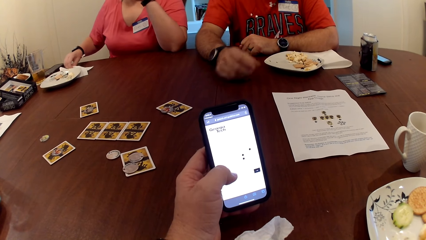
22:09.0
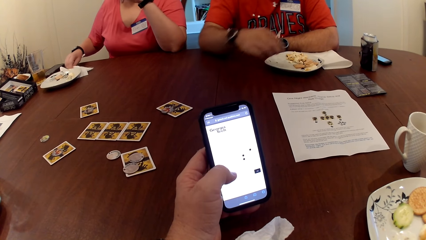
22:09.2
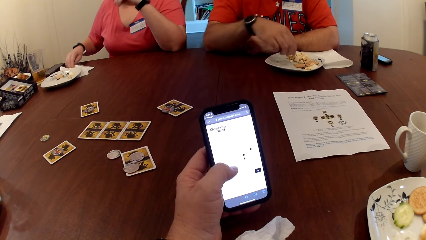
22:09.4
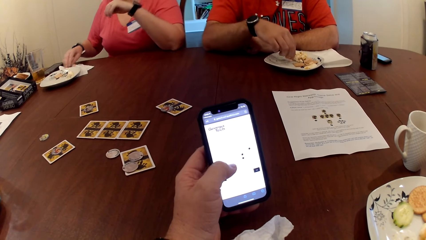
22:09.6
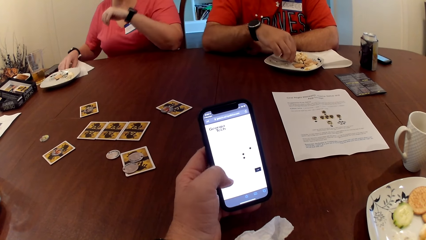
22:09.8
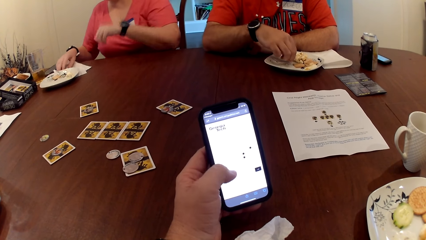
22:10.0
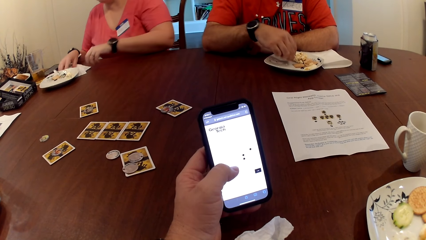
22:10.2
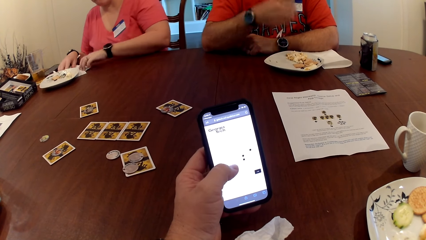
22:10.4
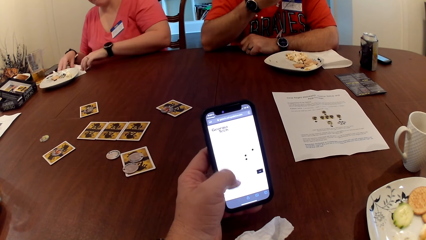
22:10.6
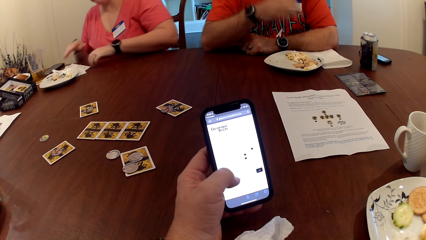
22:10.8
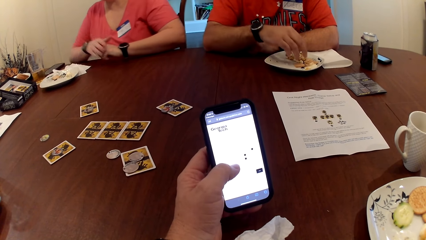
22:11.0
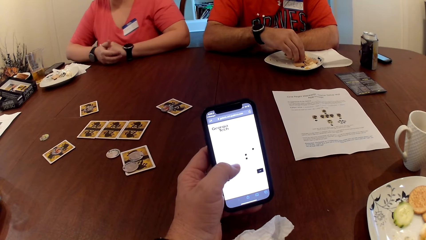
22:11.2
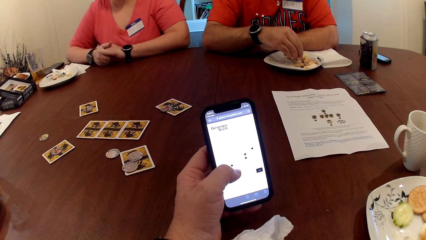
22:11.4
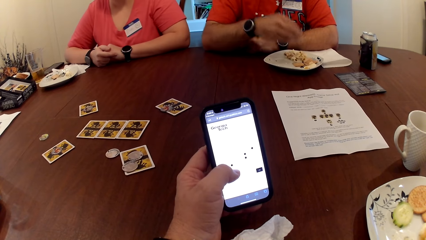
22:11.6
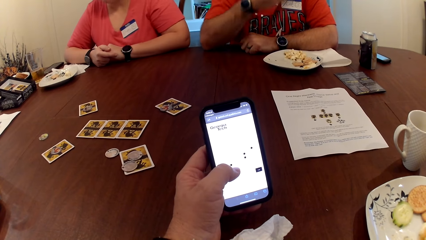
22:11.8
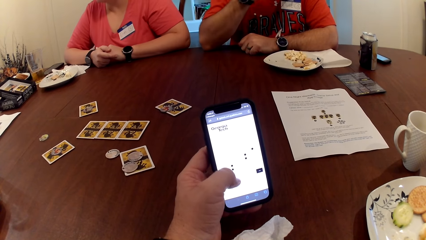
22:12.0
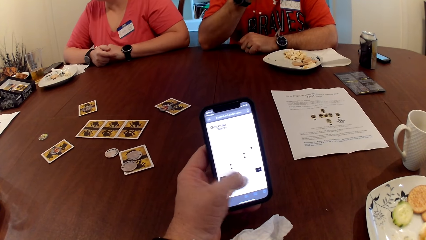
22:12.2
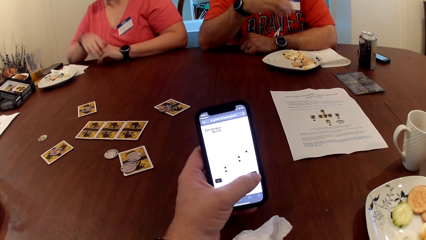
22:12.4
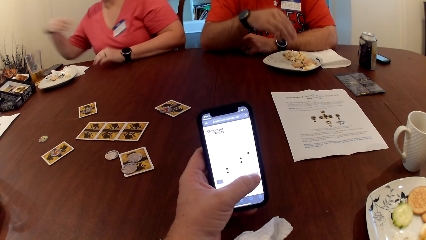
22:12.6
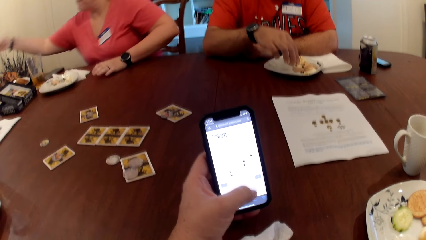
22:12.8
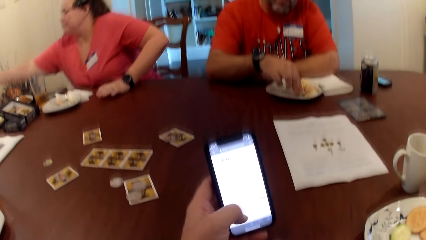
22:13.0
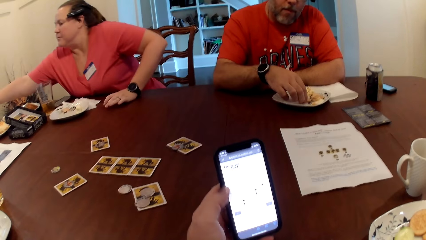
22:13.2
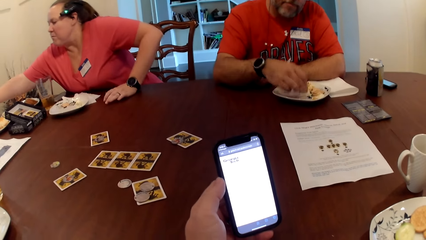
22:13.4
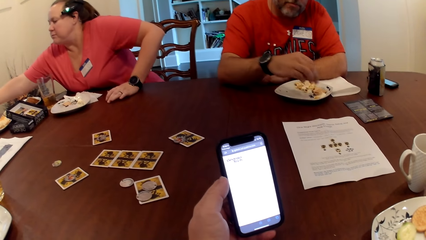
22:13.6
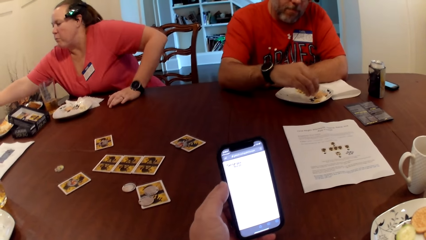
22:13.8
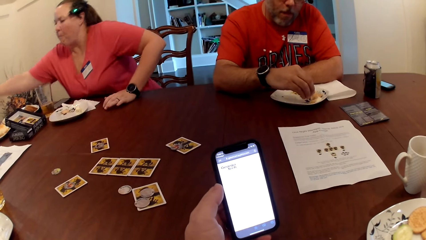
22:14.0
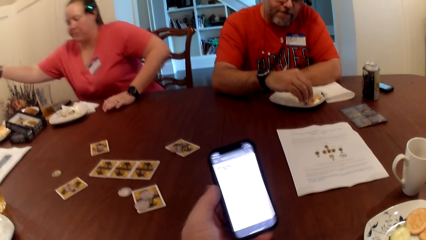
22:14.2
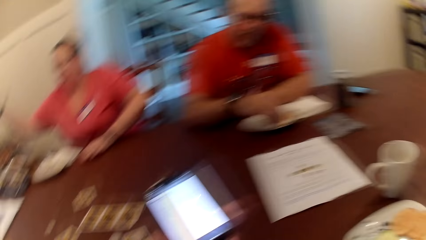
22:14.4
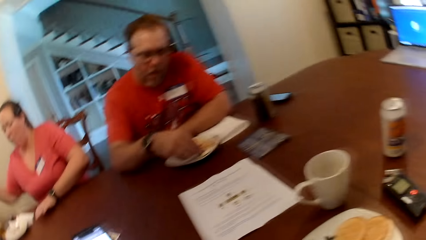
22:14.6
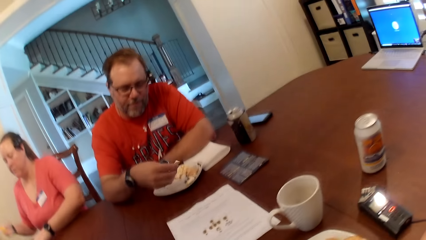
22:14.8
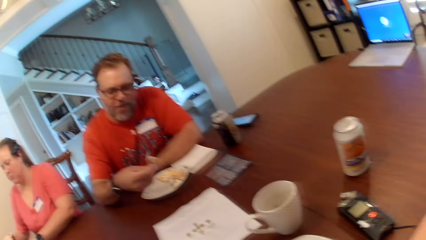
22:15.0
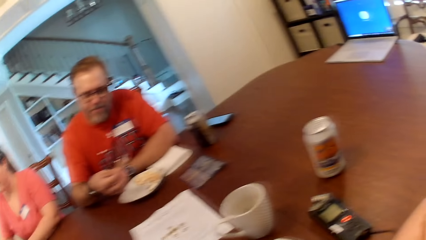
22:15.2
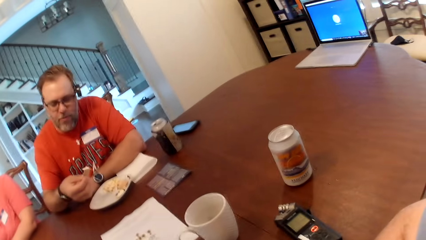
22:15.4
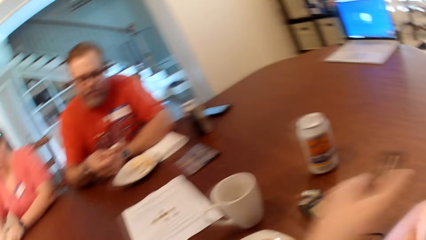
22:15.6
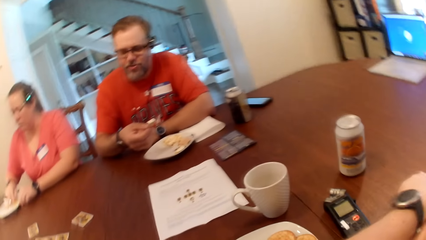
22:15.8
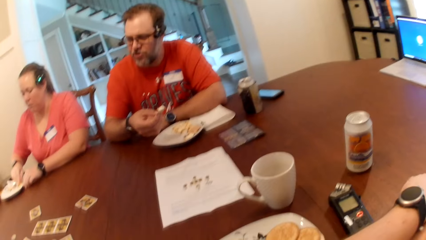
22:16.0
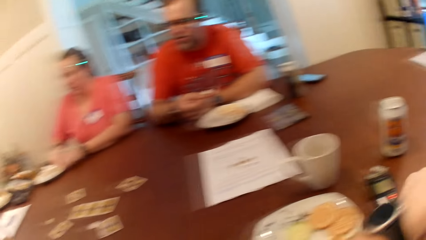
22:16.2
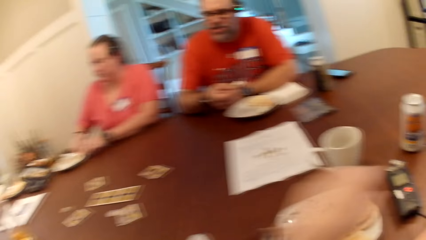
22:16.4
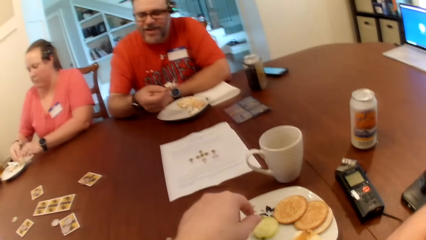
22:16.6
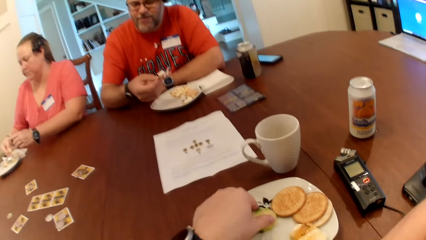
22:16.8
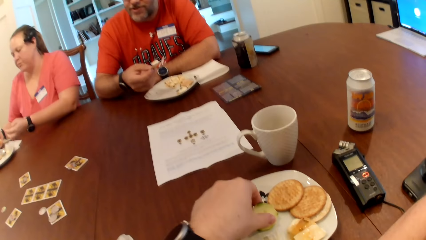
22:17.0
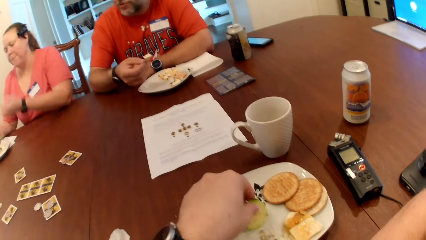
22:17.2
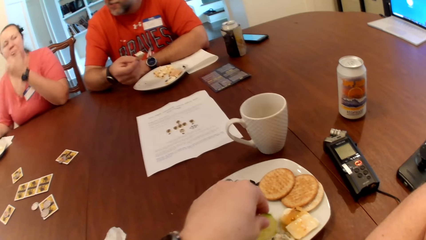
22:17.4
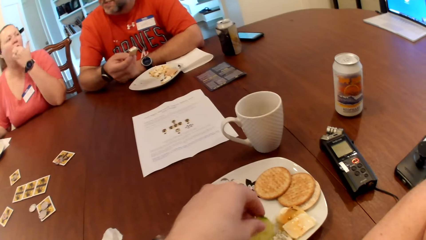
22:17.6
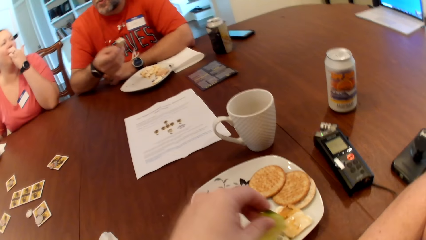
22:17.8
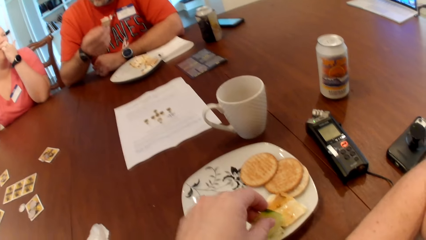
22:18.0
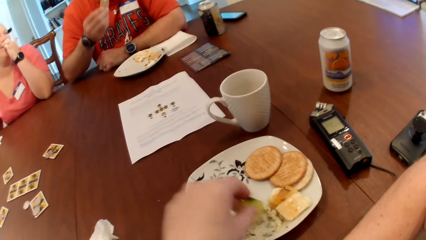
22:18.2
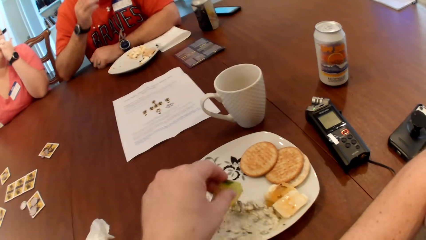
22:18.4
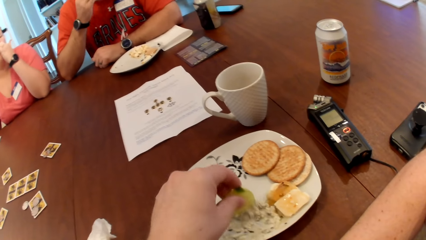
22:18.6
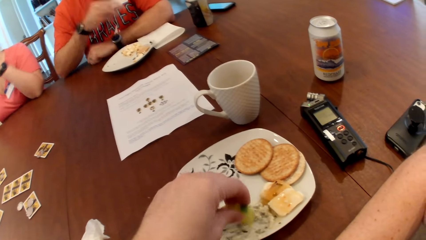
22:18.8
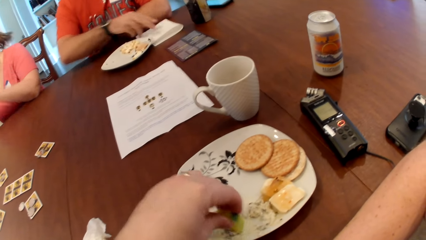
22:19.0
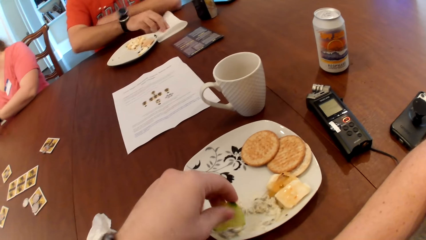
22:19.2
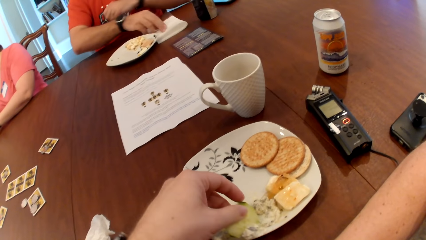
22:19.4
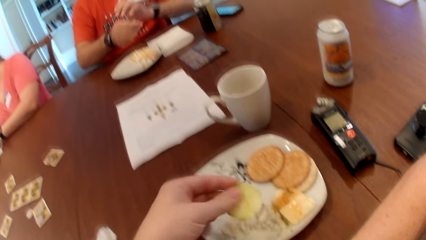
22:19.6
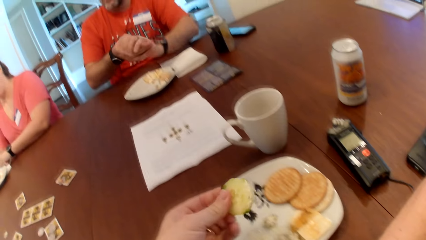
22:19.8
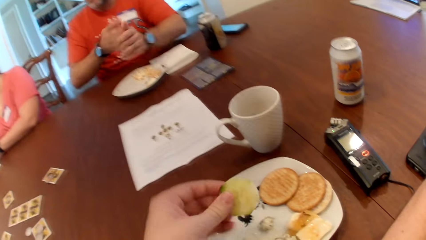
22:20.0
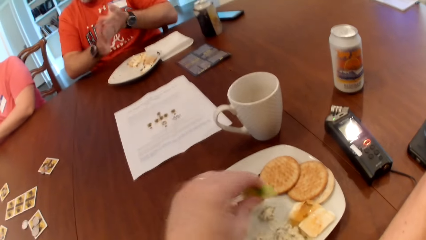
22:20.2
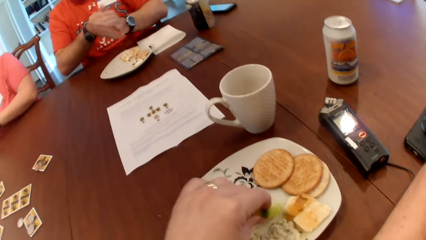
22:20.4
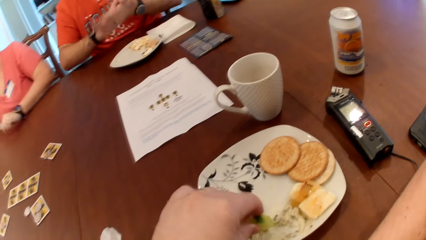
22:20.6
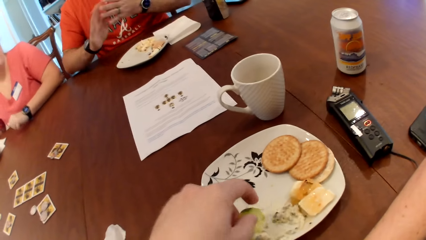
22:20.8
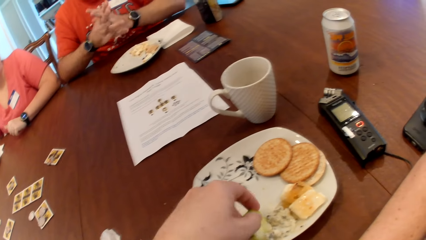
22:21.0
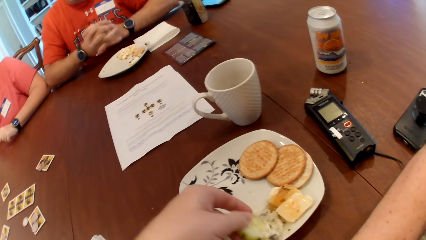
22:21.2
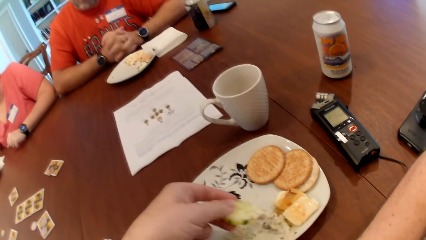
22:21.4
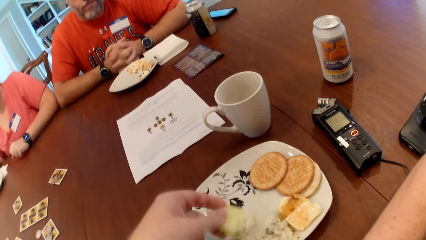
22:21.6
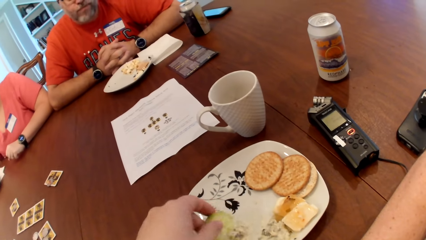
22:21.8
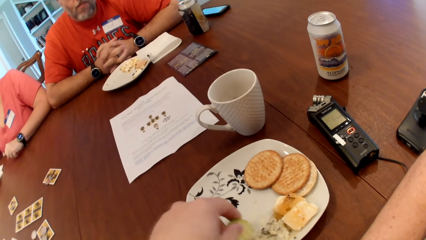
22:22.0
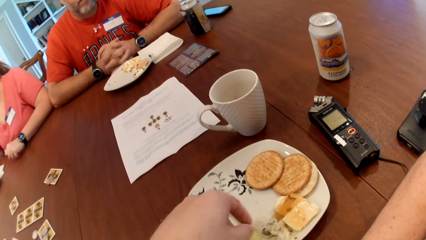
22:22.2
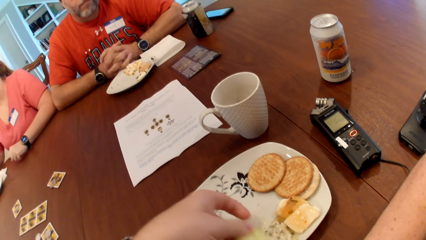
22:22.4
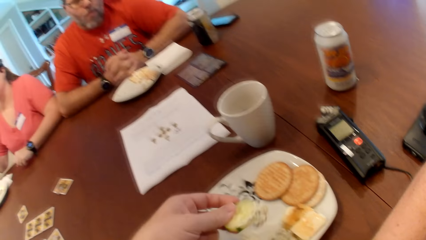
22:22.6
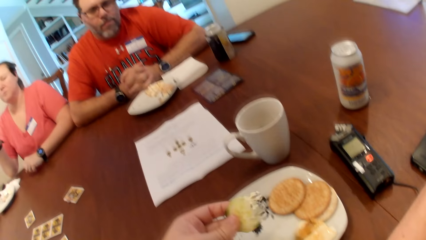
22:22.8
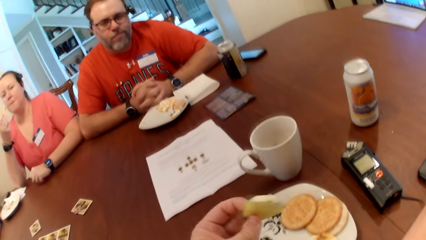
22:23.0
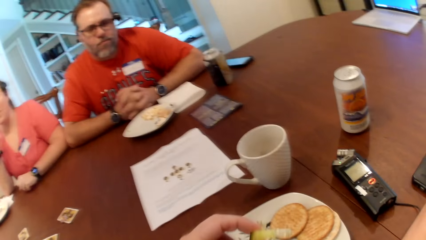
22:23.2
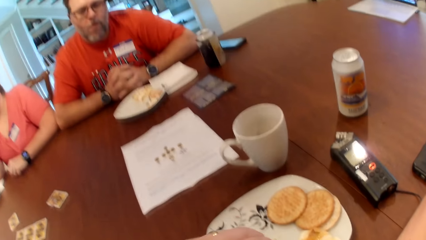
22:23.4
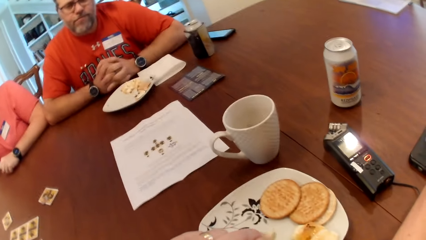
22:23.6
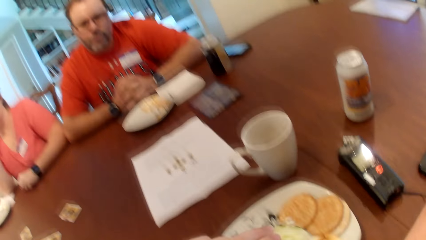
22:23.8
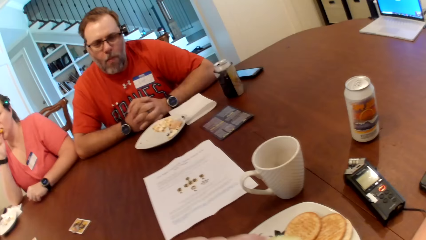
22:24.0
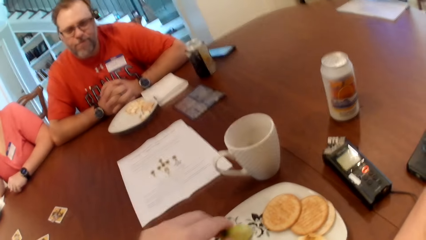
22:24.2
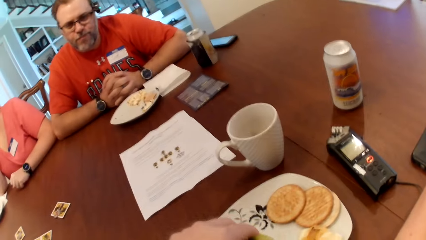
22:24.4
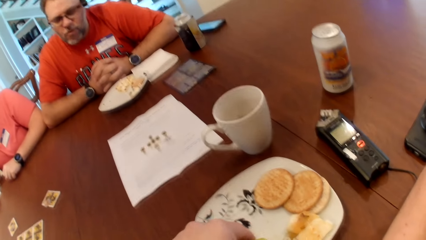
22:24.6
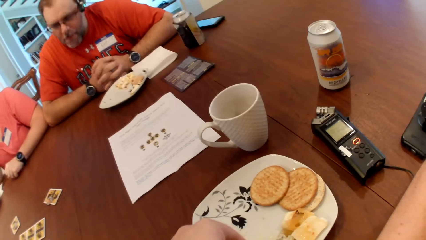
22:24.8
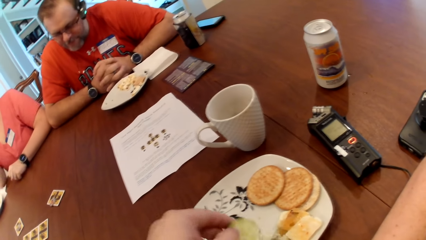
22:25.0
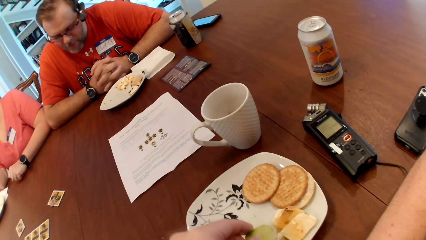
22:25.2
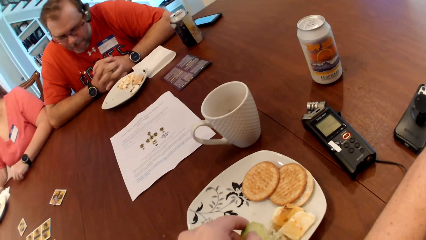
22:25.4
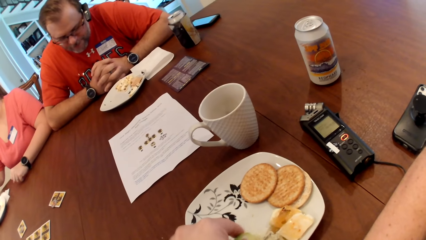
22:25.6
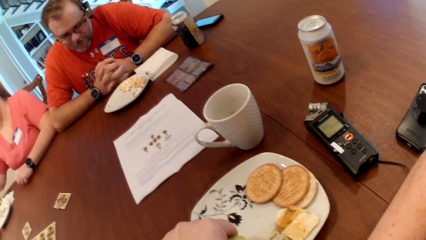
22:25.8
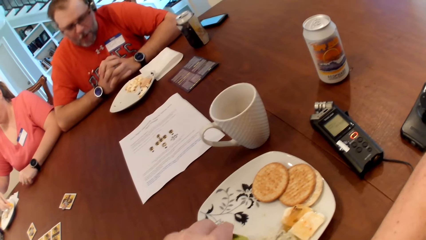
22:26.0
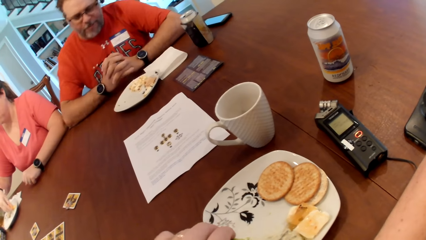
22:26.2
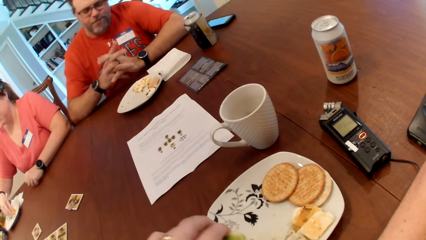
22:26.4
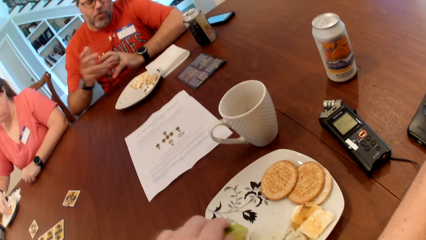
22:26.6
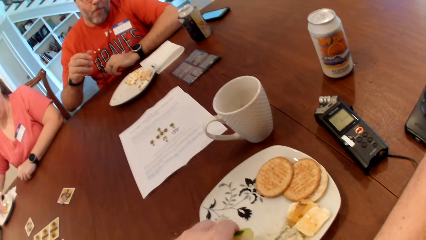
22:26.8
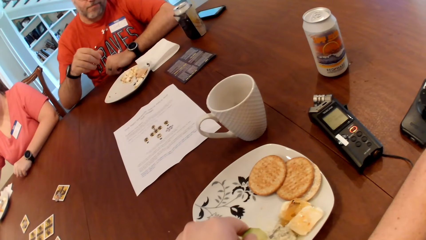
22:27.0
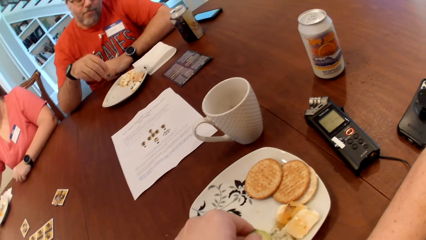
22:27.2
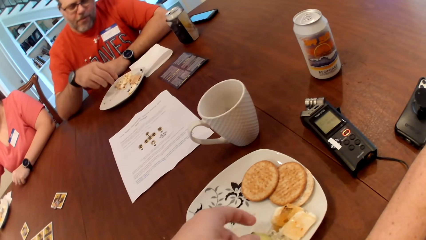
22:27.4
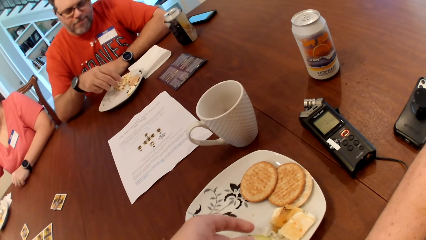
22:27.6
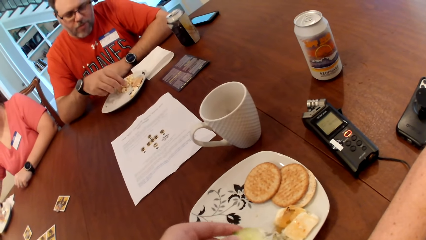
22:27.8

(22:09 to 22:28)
A woman picks a food item on the table with her right hand. The camera wearer looks around. He eats. He eats from the plate with his left hand.
